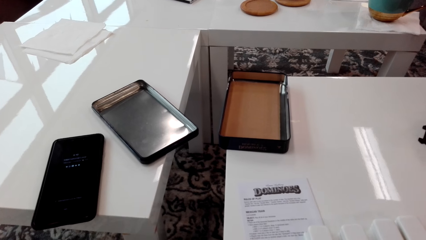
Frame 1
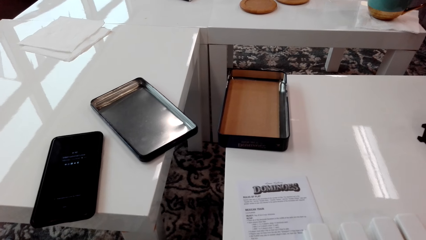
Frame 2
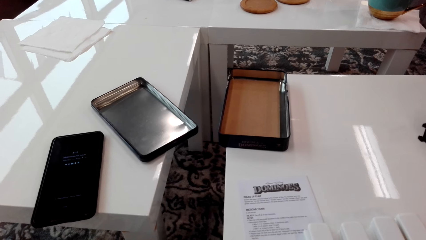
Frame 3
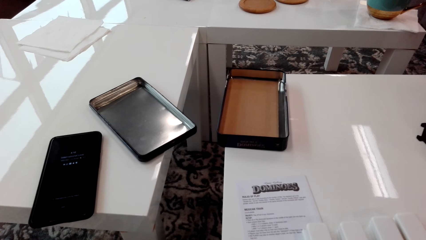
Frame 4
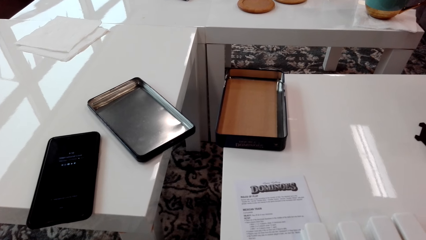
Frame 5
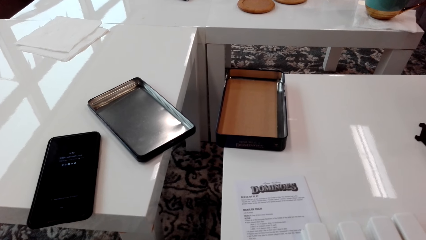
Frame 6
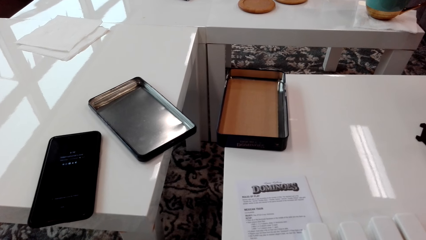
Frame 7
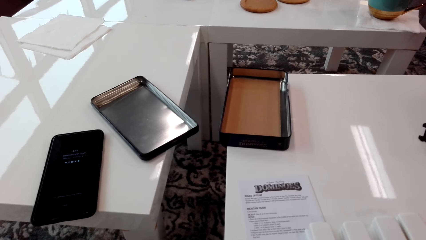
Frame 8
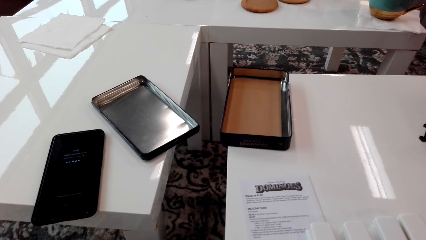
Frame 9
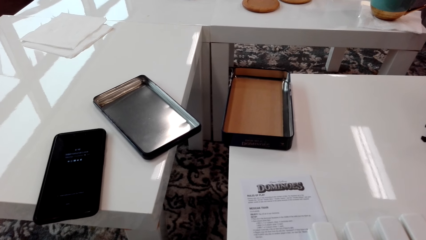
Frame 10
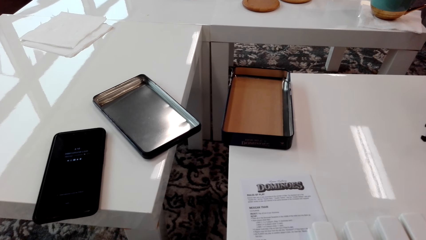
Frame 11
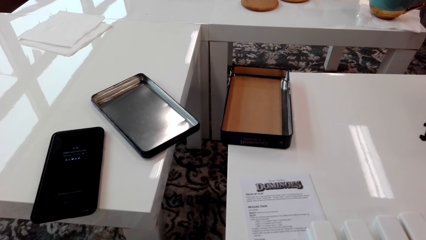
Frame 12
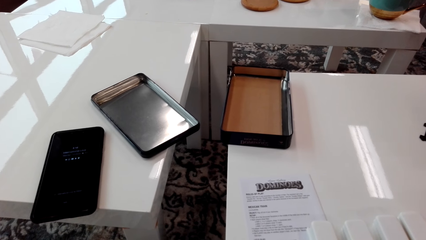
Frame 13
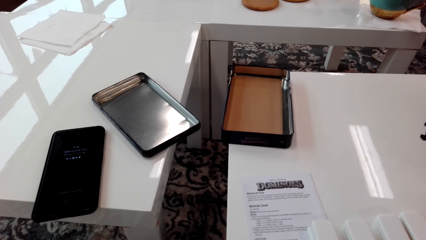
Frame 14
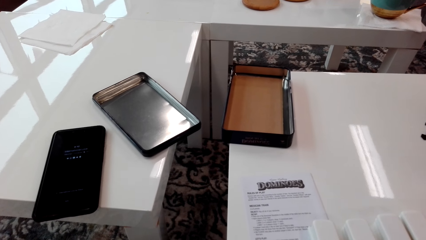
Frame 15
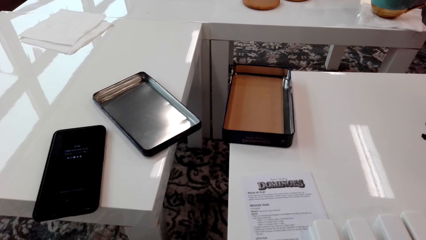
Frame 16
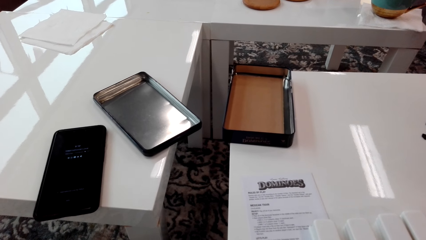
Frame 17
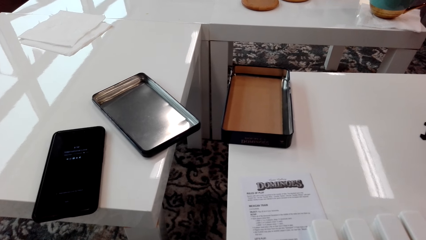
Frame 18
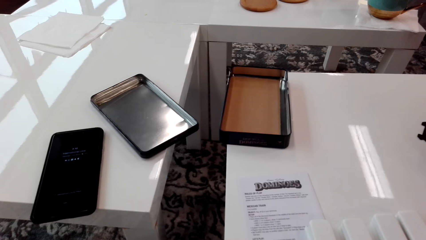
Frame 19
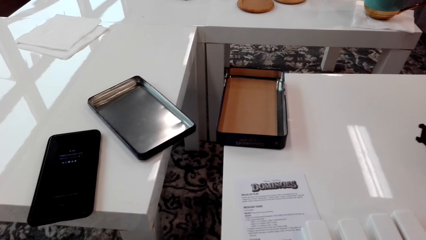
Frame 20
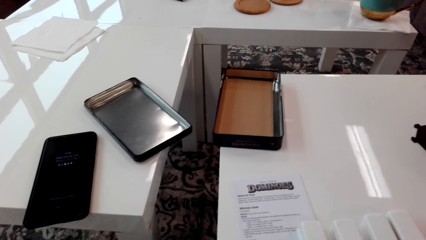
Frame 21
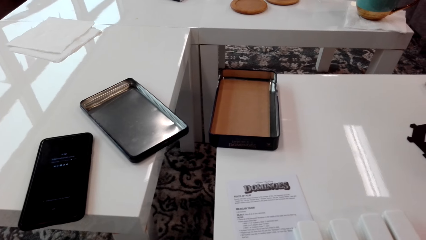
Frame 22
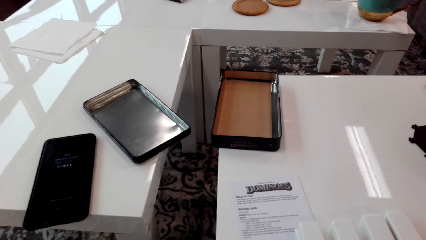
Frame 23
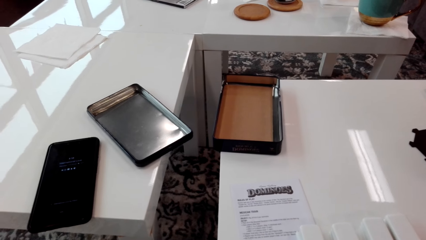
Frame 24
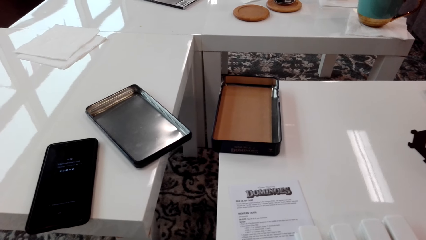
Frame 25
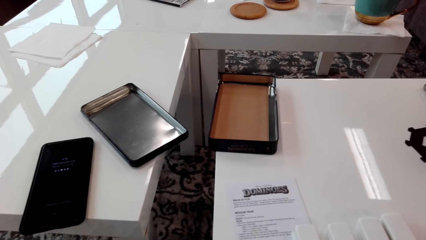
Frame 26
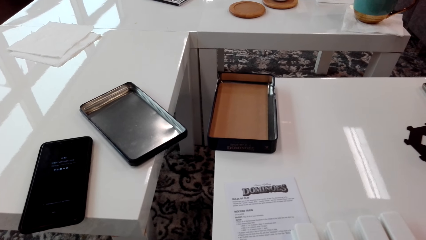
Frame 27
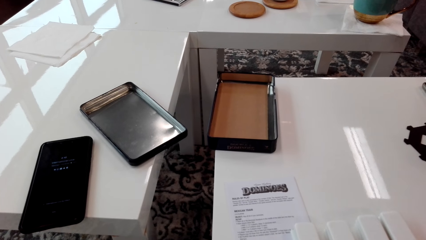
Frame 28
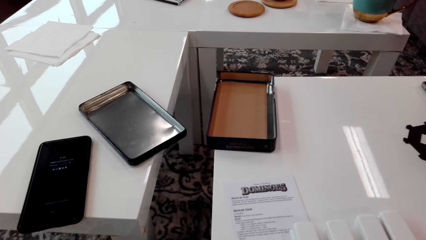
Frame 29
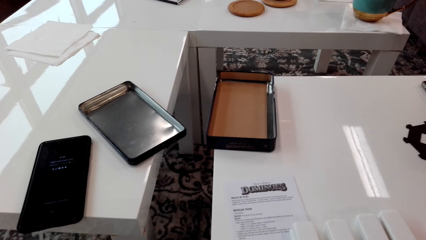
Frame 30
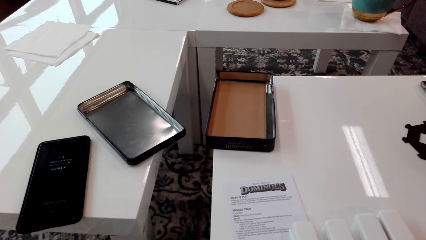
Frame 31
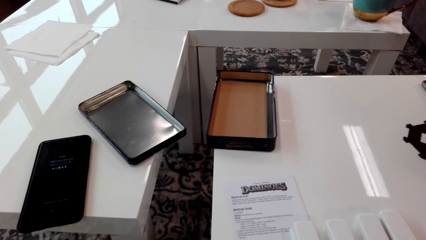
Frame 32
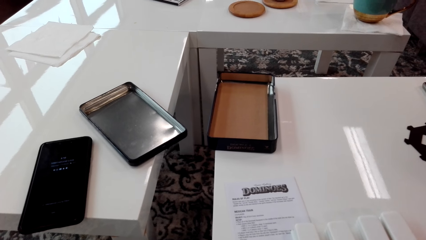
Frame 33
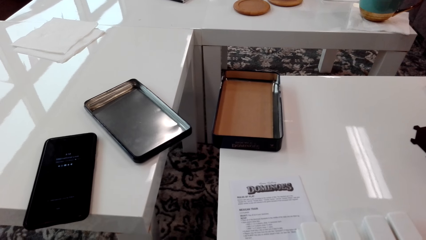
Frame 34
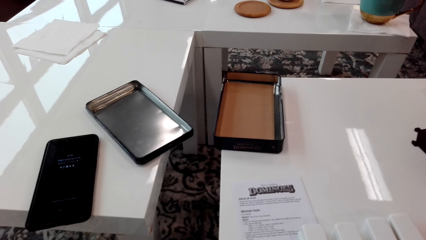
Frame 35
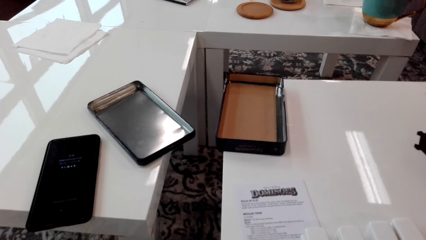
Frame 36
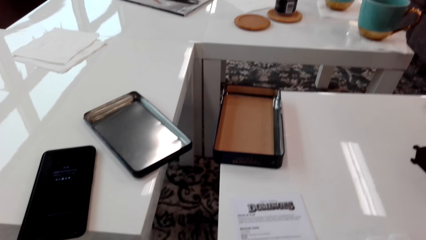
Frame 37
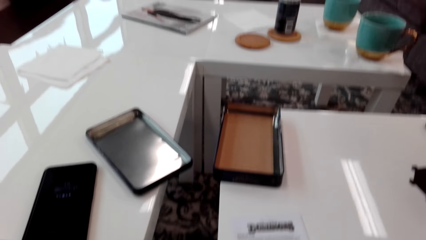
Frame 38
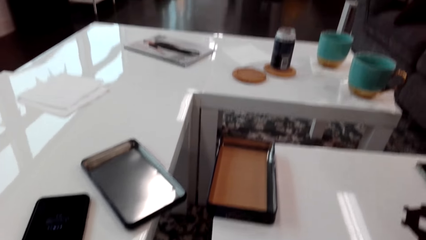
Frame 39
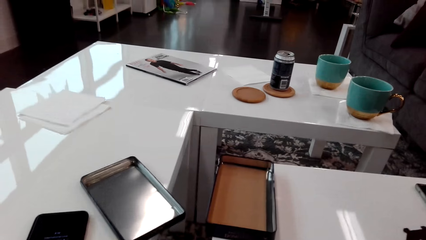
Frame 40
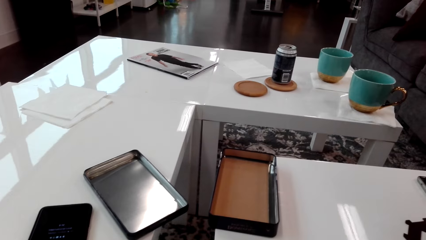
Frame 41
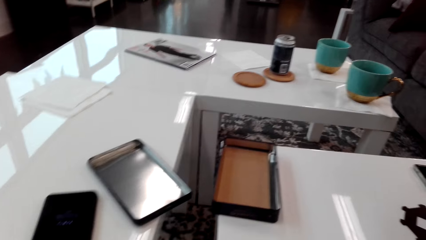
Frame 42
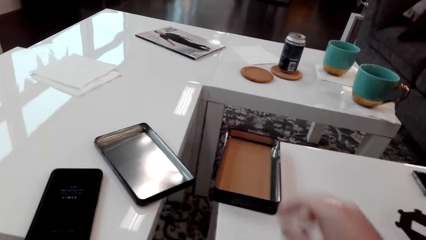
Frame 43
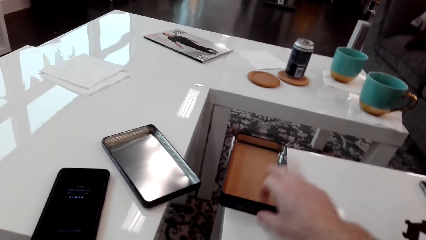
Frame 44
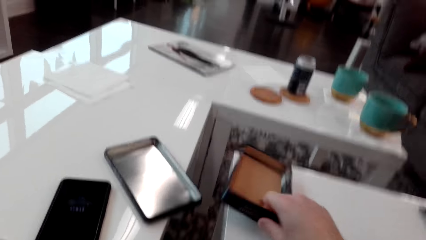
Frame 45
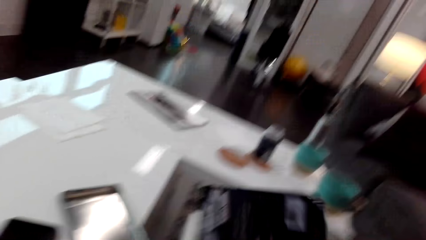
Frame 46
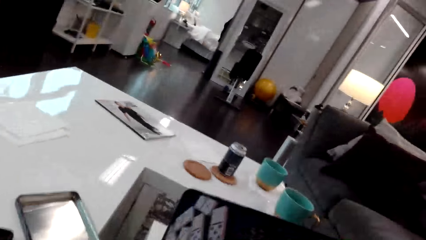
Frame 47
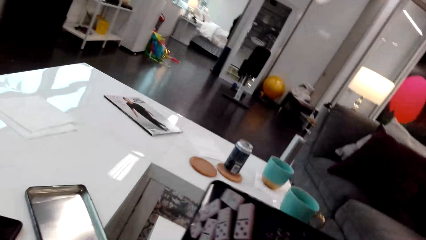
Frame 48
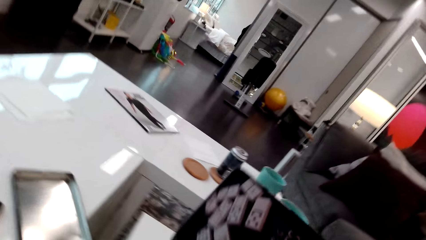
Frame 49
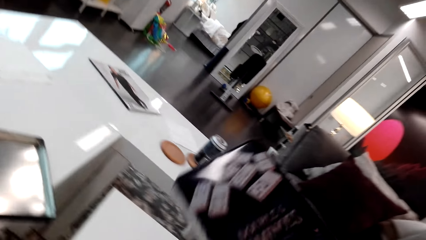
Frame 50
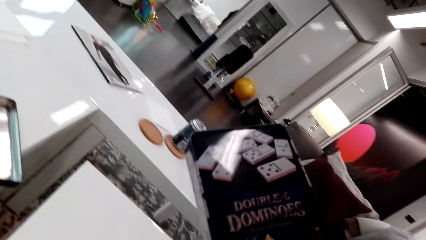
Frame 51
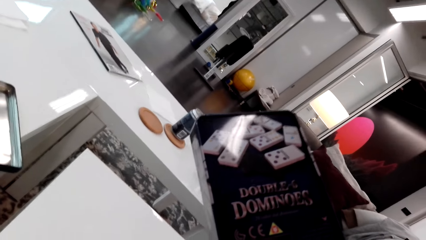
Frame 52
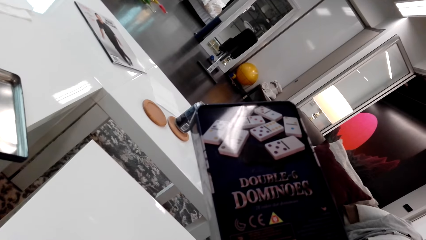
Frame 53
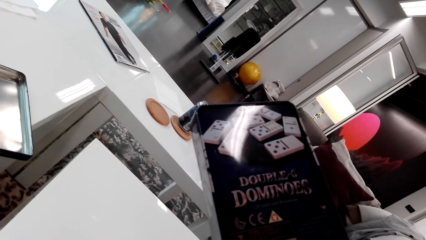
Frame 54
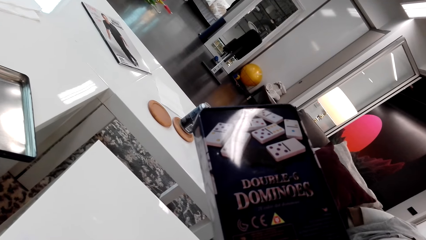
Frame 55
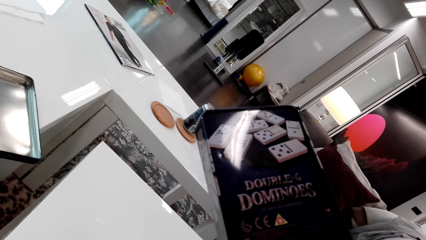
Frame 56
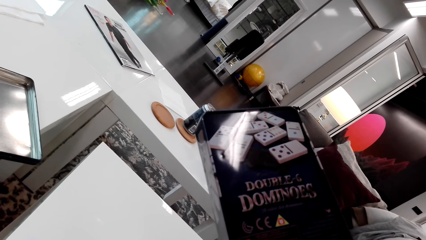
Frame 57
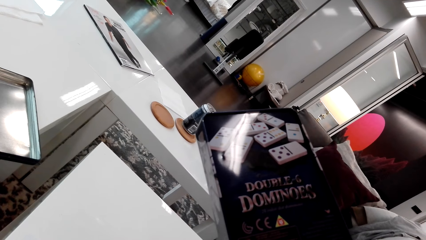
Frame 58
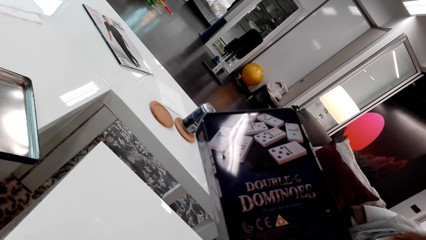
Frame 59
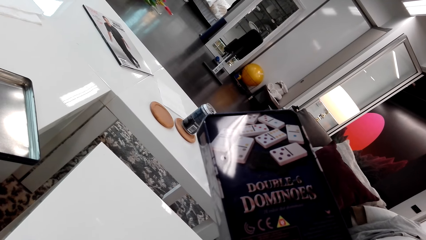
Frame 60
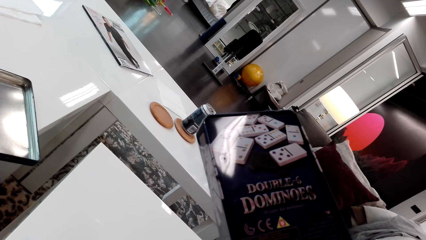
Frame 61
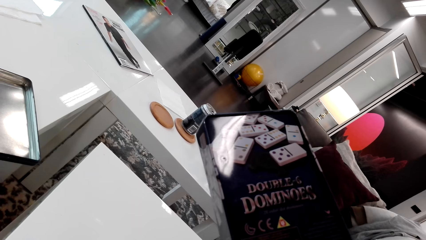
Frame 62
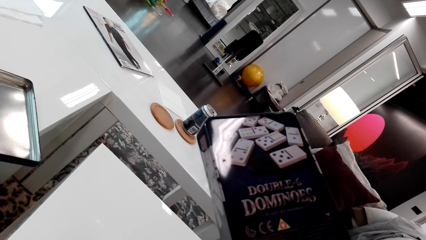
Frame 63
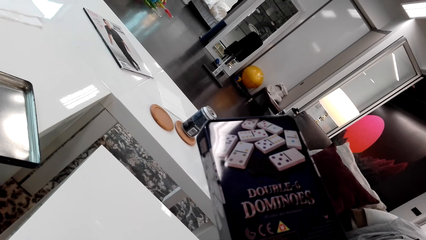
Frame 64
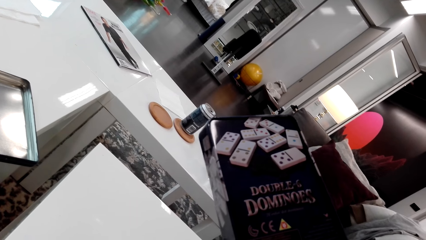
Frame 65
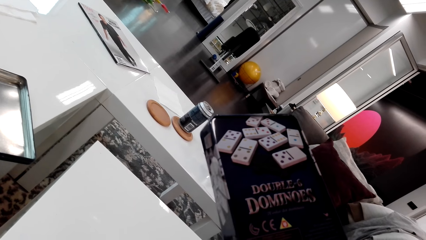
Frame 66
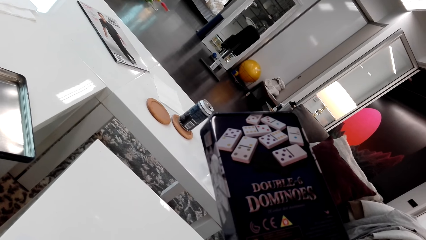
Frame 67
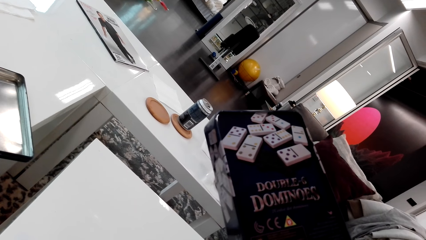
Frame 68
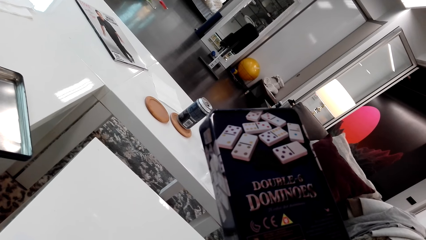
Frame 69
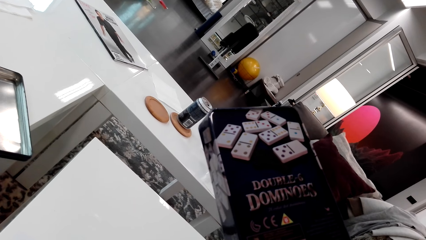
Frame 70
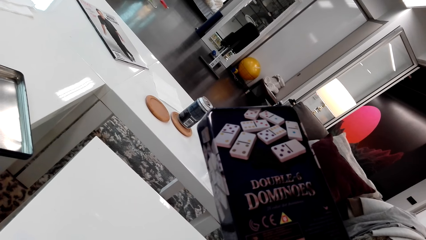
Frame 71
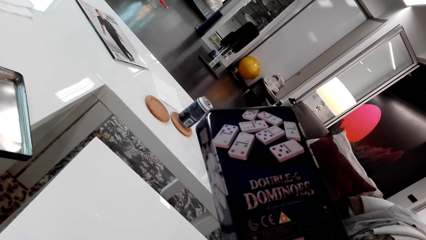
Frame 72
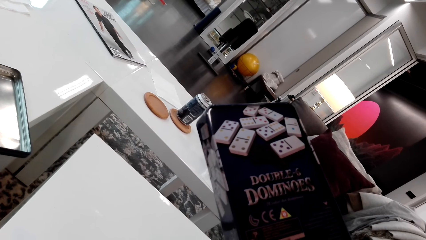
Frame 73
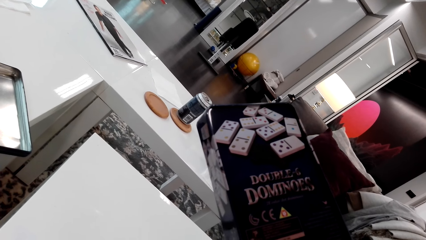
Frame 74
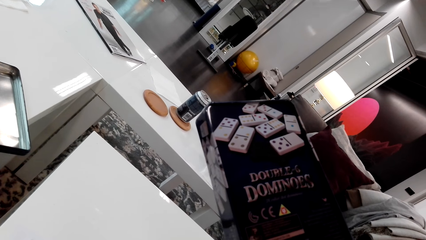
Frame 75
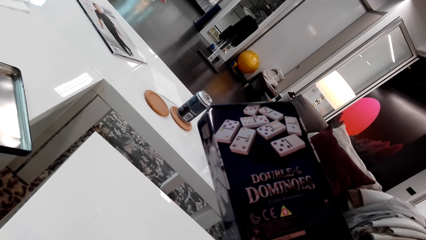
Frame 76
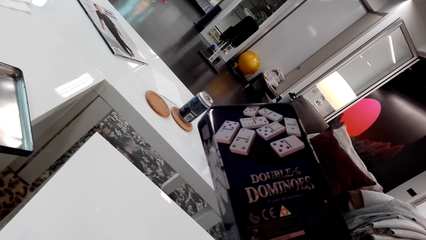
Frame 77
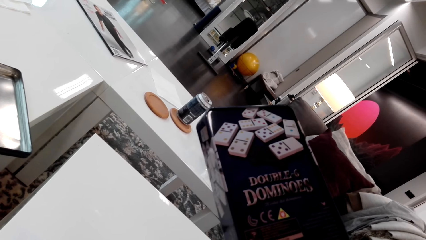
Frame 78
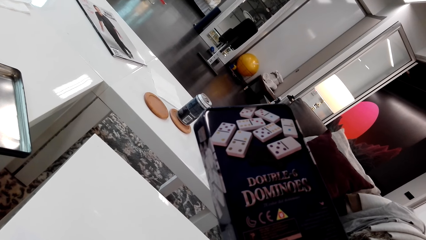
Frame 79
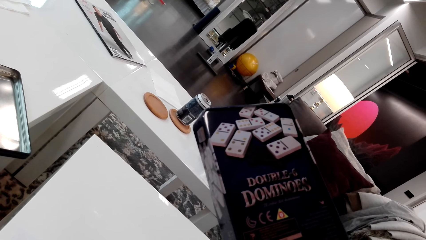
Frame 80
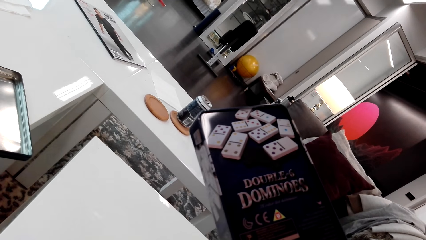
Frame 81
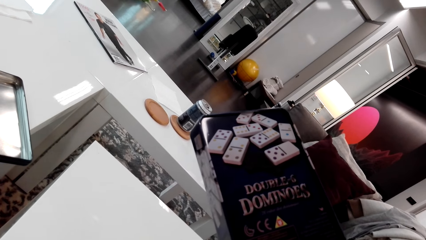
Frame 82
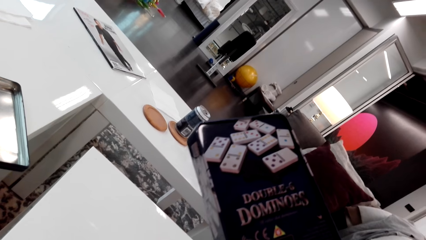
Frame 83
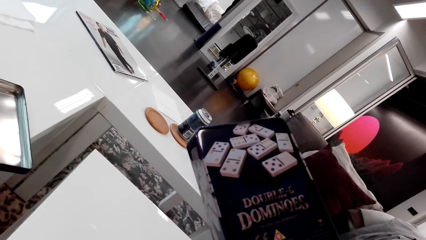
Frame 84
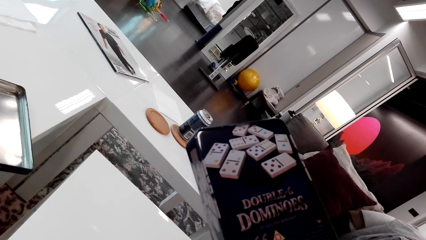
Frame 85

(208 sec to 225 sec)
The camera wearer looks around. They pick up the carton or container. They turn the container. They look at the carton.
